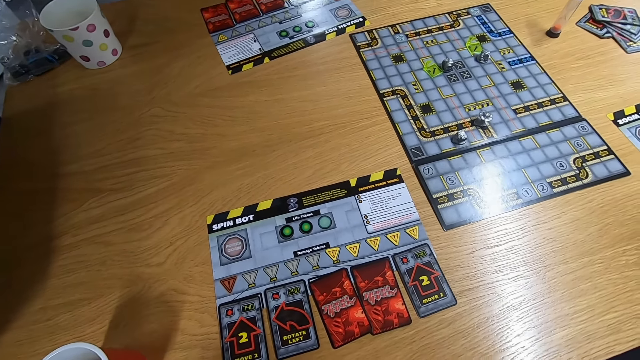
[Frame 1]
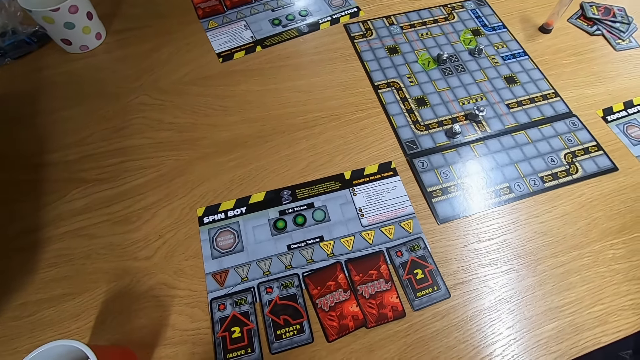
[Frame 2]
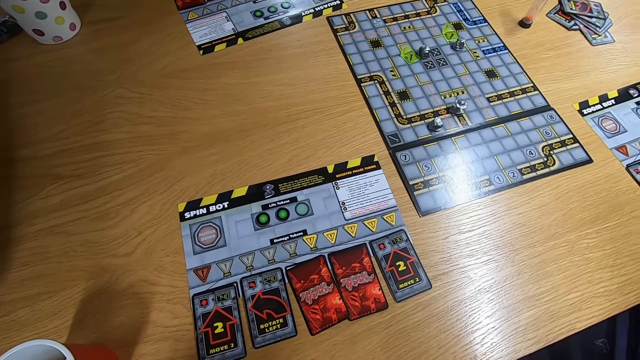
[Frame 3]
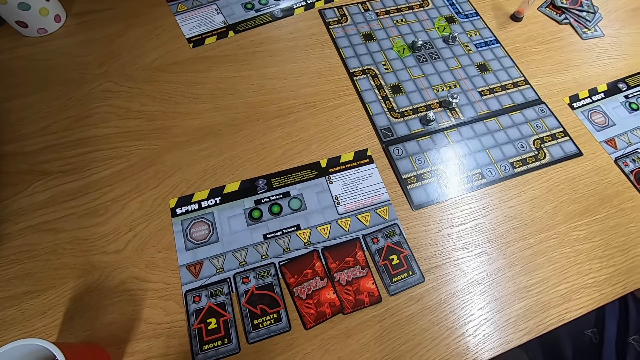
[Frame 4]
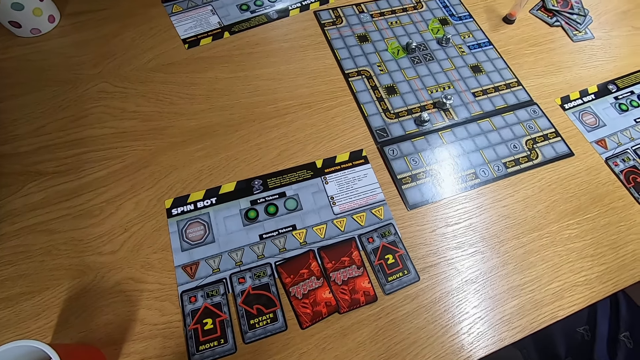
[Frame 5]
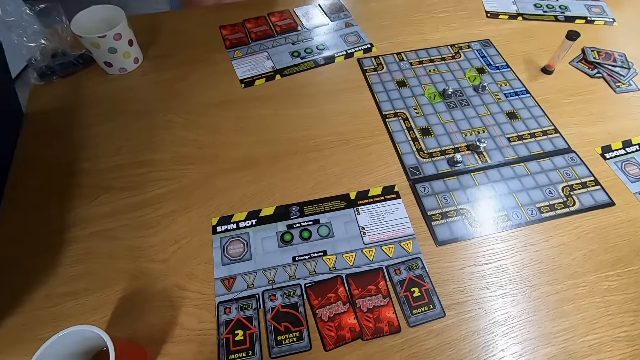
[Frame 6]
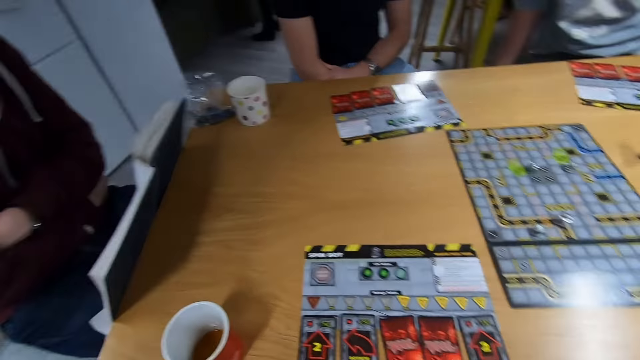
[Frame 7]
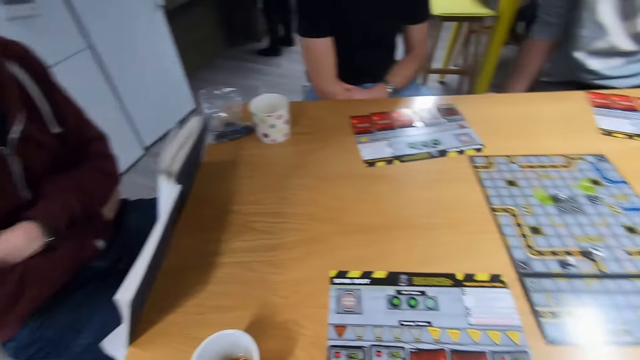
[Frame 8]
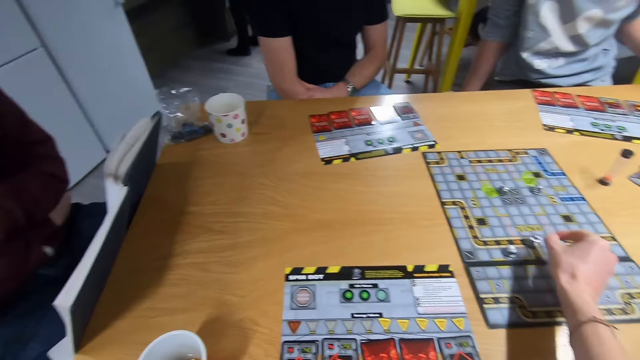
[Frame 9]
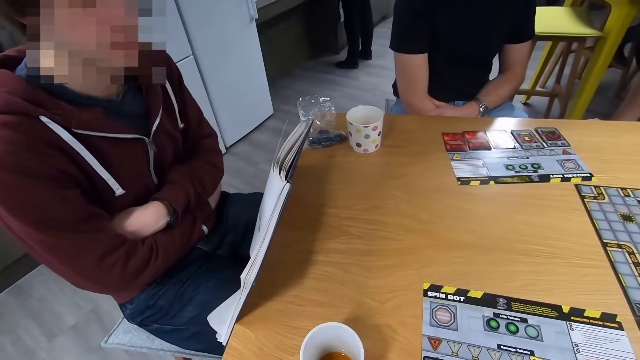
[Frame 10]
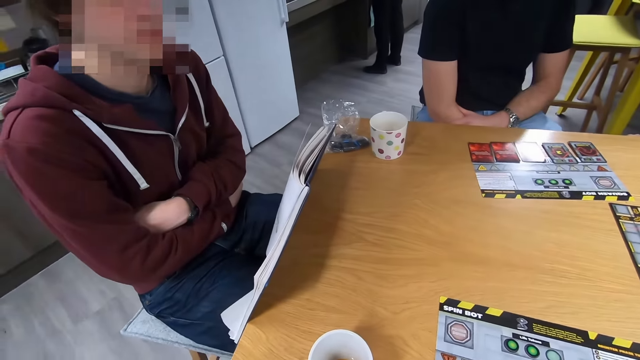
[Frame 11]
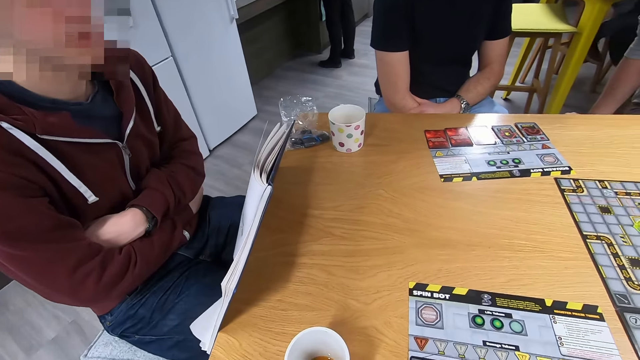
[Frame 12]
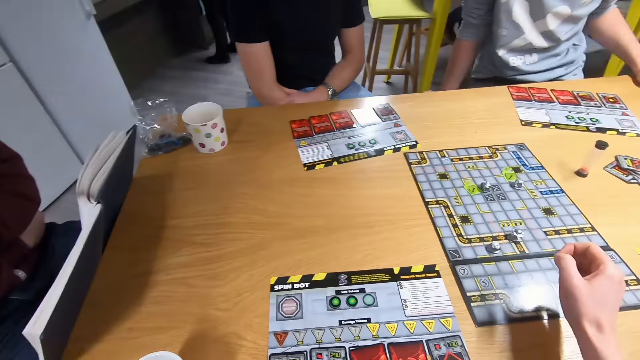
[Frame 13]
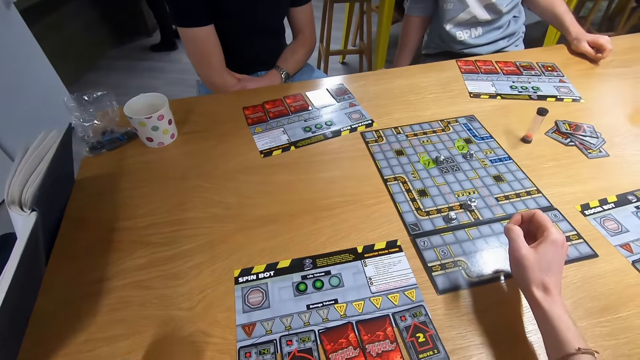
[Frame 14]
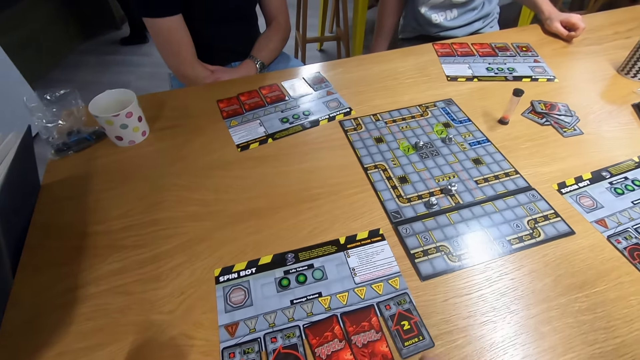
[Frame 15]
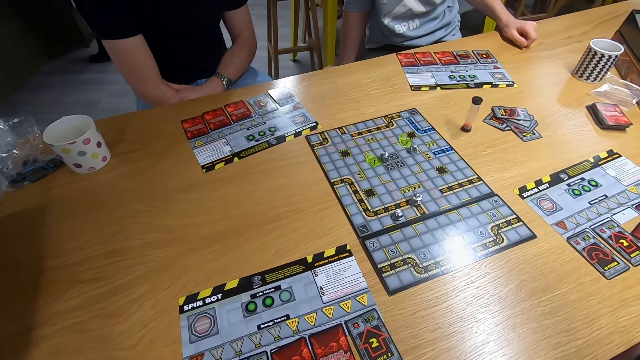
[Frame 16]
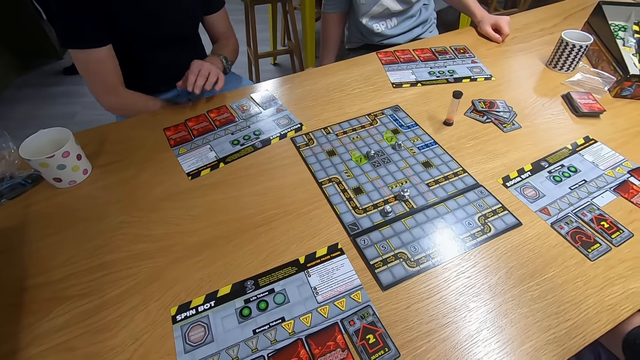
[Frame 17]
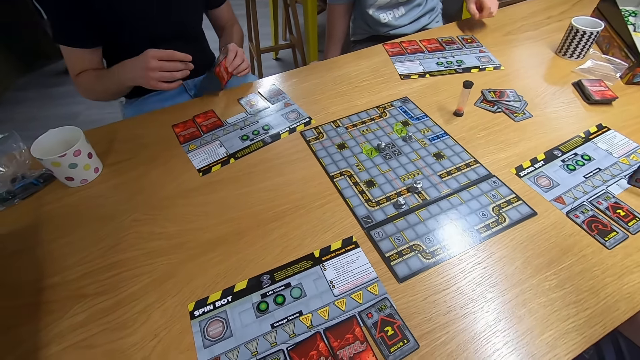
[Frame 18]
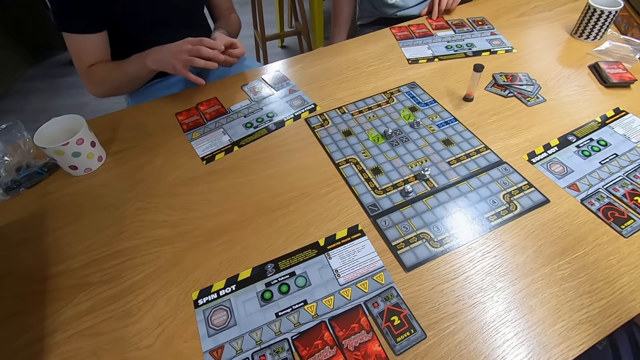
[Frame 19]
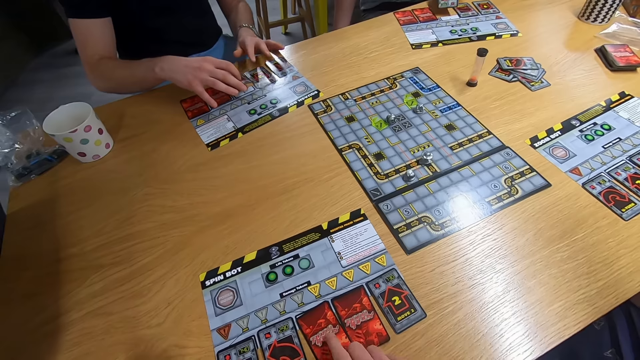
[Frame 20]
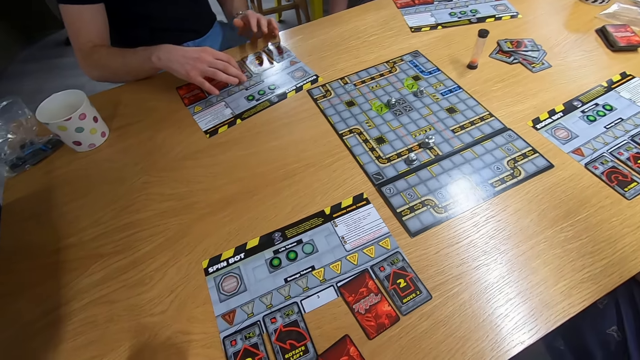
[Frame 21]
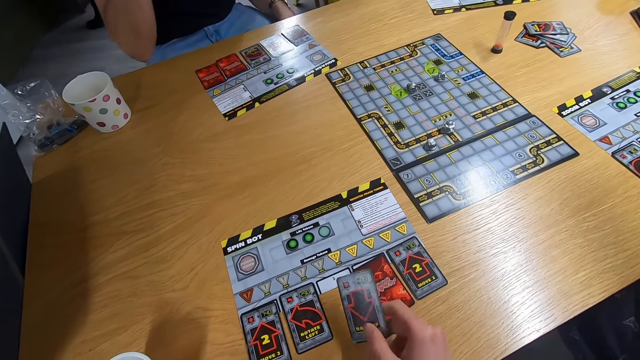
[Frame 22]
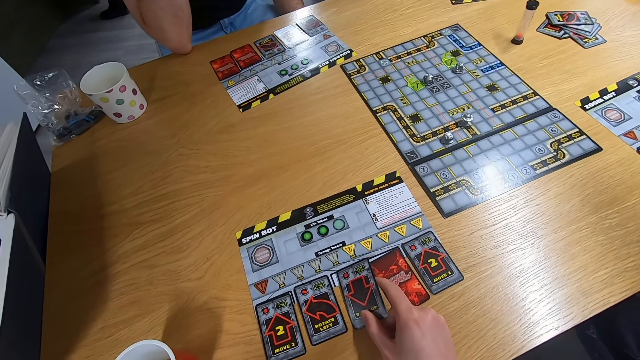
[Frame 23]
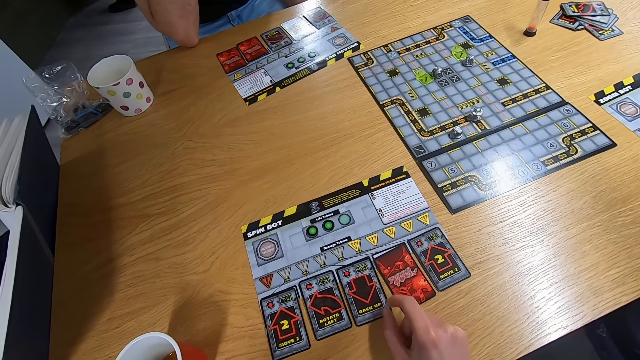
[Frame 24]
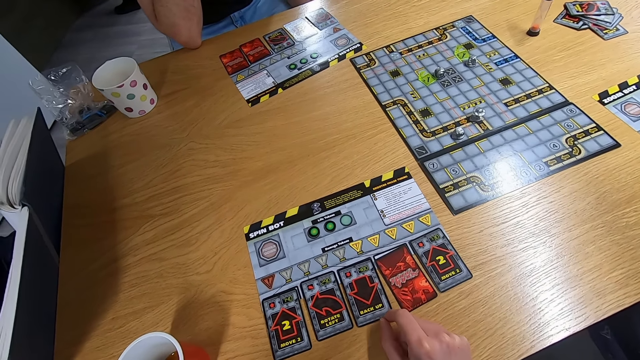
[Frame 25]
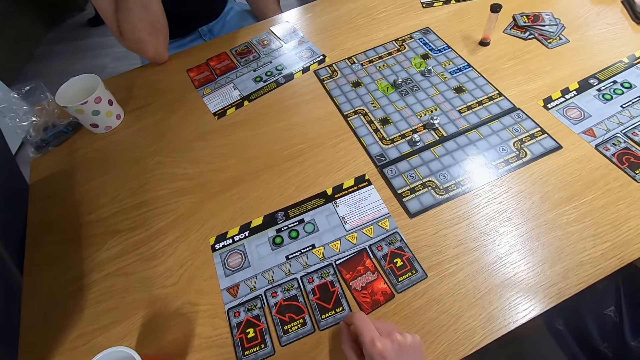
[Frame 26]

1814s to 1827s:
The camera wearer stares at a man. They swing the right hand. They stare at the man. They swing the right hand. They stare at the board game. Another man picks up a card with the left hand. A third man turns the card with the left hand. The second man drops the card on the desk. The camera wearer puts the card on the desk.

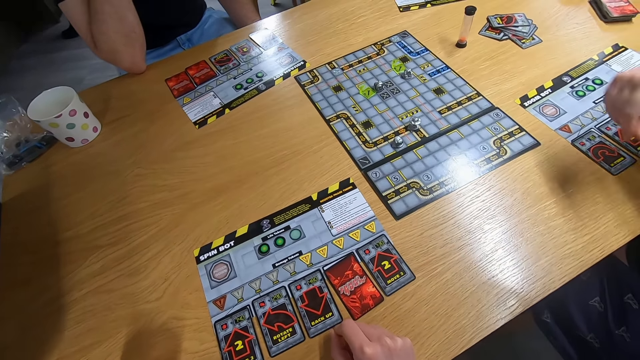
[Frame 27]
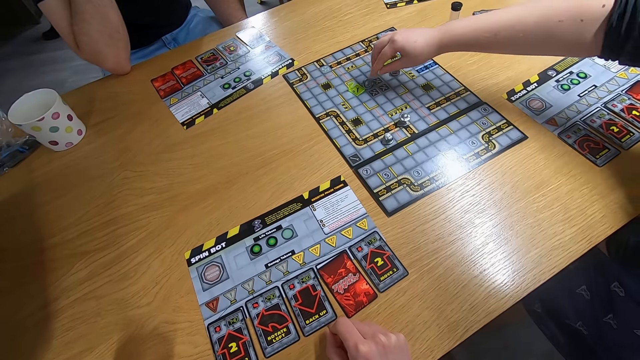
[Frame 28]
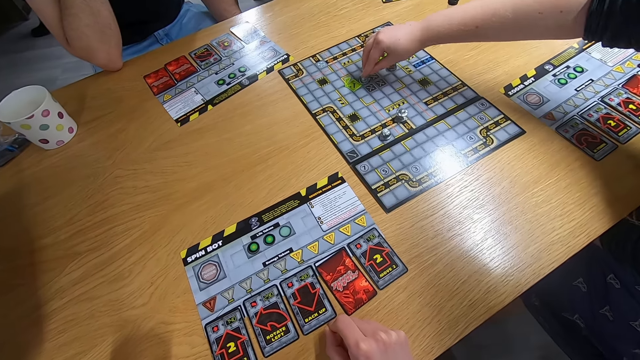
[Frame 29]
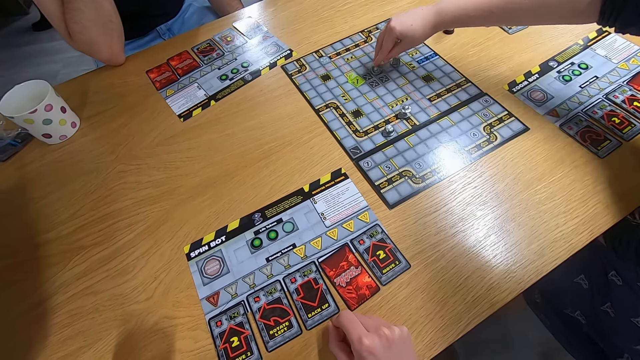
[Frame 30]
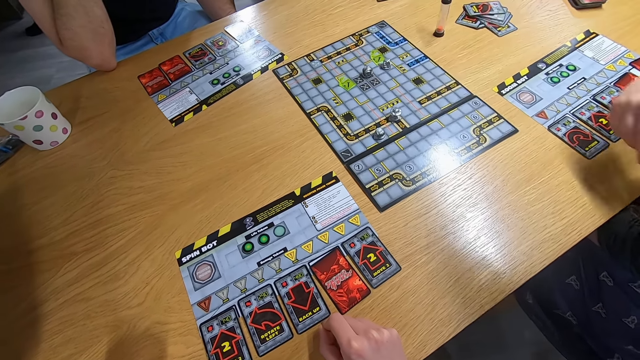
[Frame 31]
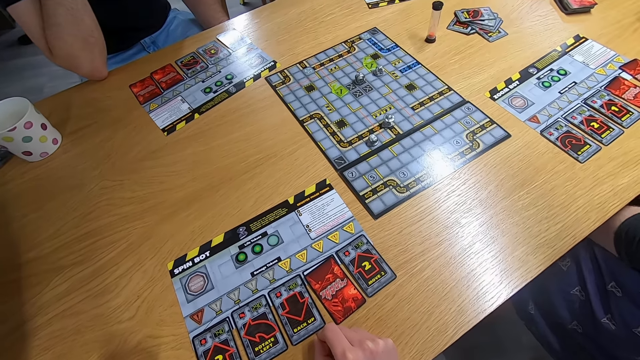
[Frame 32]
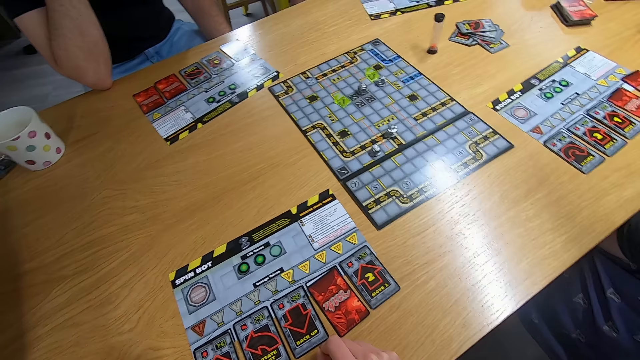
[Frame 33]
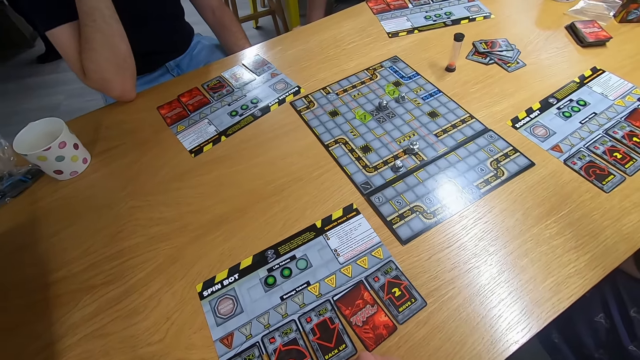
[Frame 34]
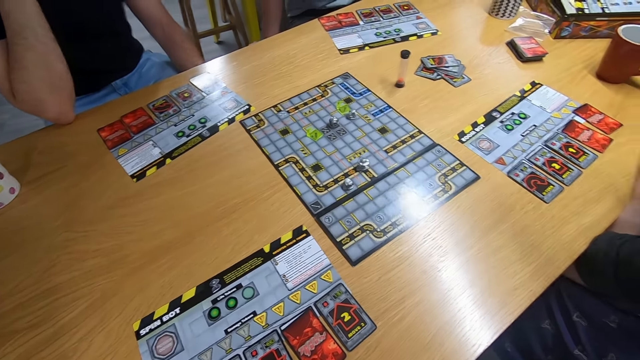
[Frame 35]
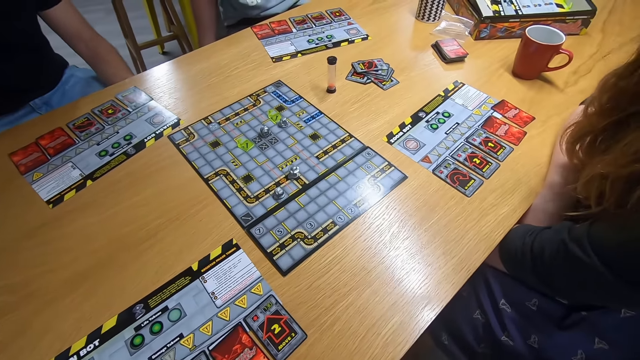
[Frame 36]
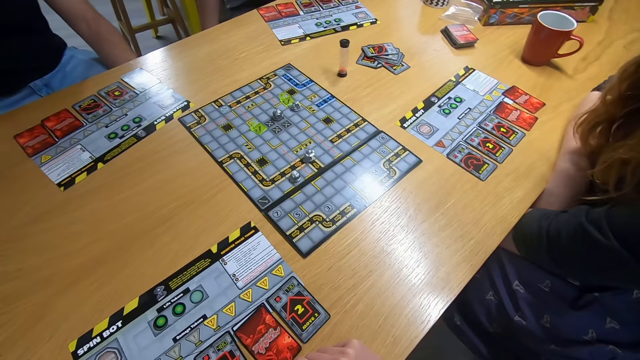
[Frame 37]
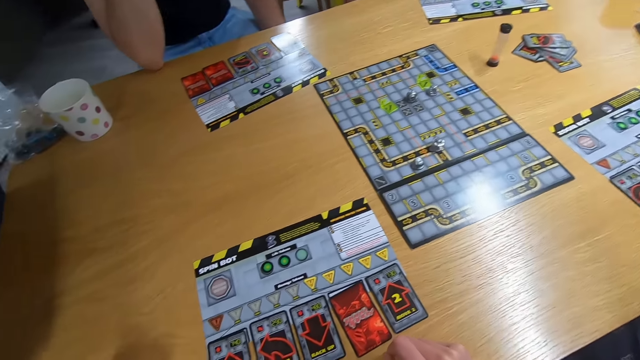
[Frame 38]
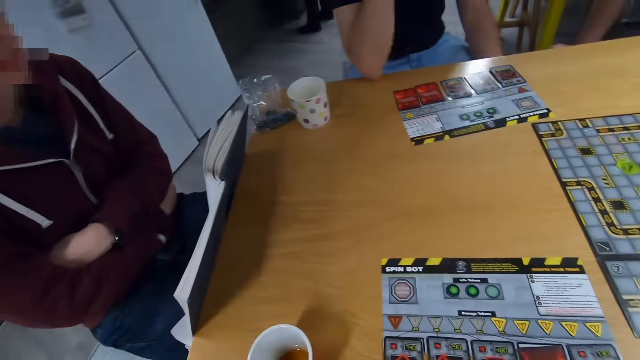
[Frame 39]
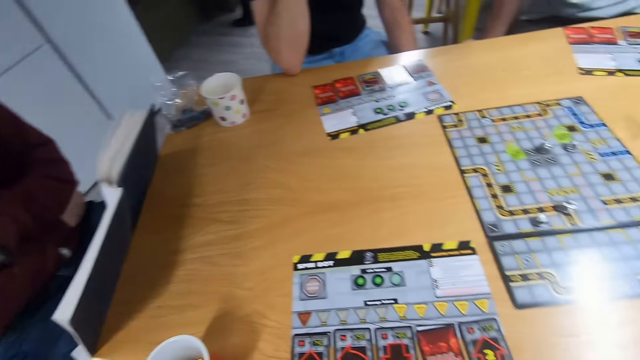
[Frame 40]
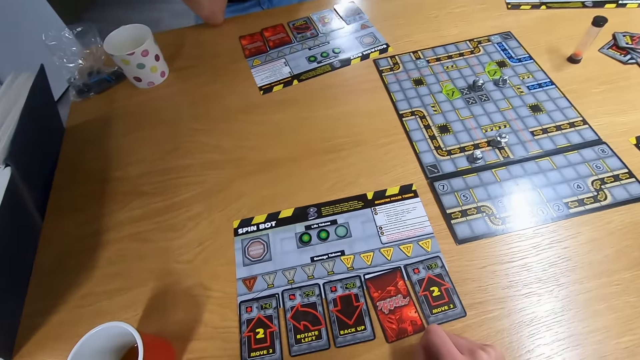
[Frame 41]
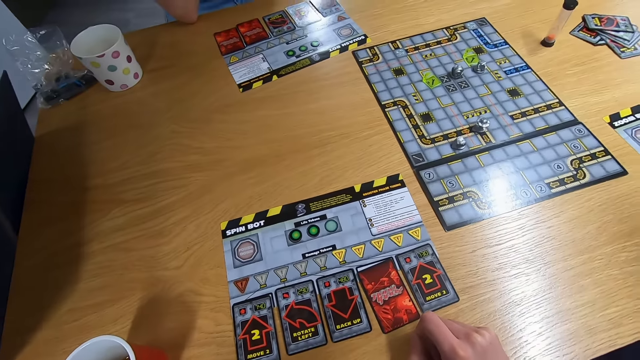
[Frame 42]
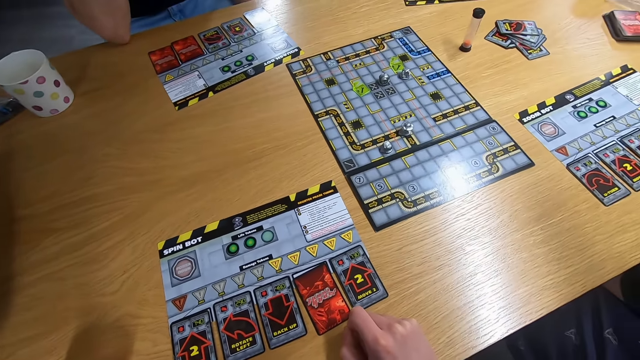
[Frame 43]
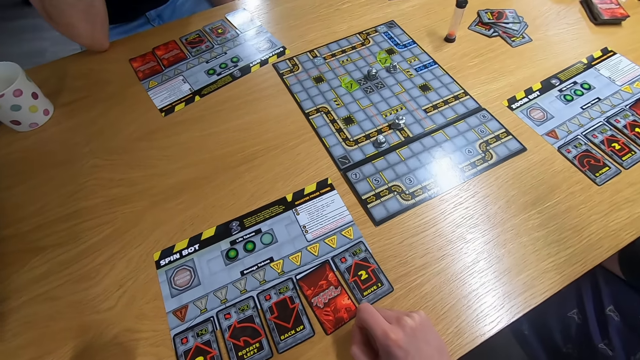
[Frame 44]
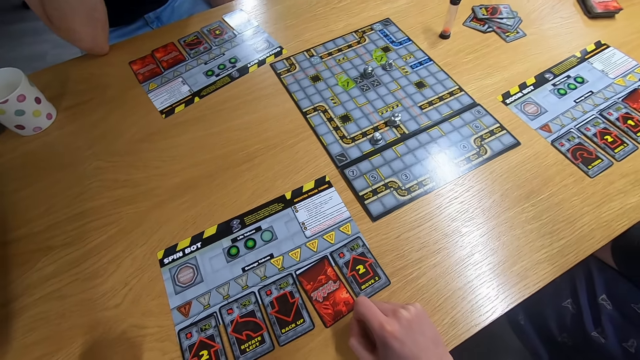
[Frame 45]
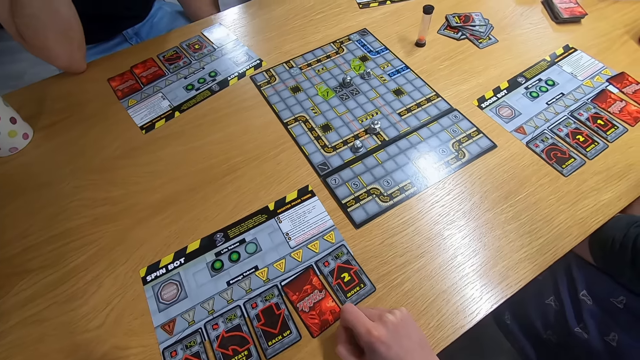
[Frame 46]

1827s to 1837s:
A lady swings the right hand and plays the board game. The camera wearer stares at the board game. They stare at a man. They stare at the board game.
